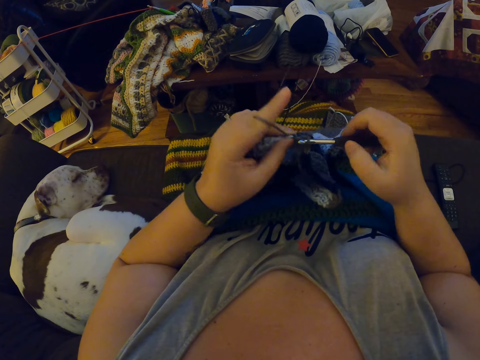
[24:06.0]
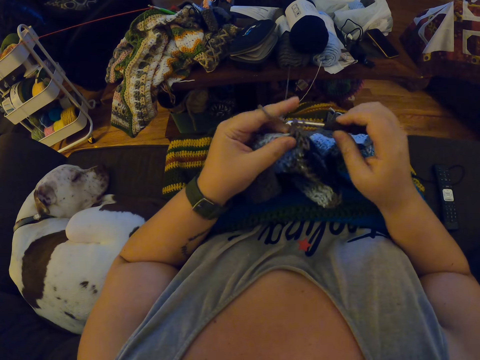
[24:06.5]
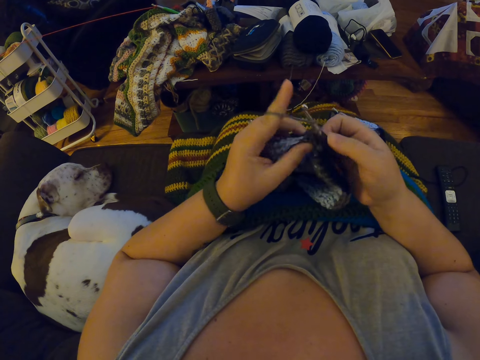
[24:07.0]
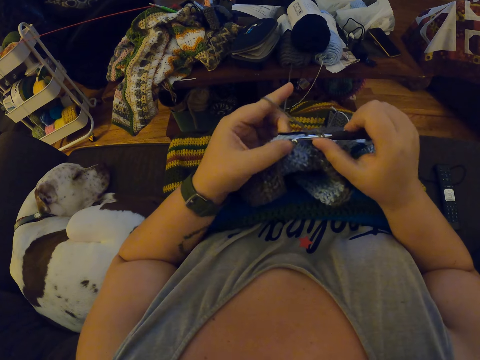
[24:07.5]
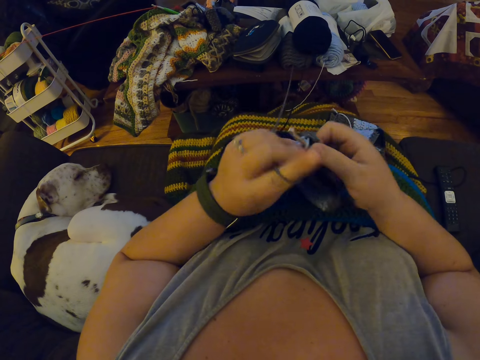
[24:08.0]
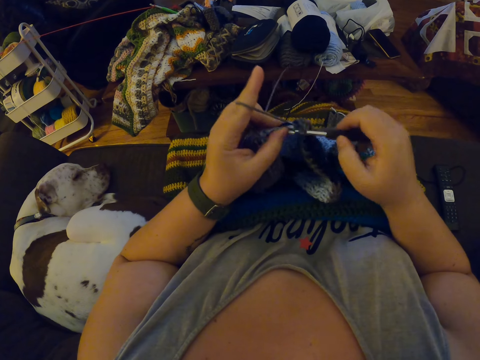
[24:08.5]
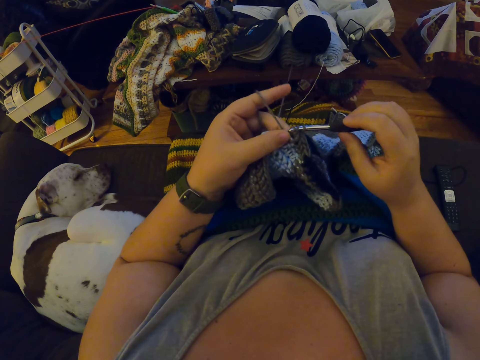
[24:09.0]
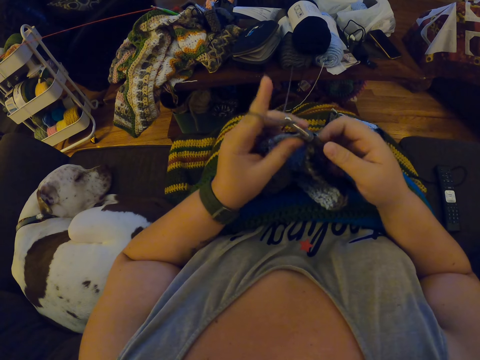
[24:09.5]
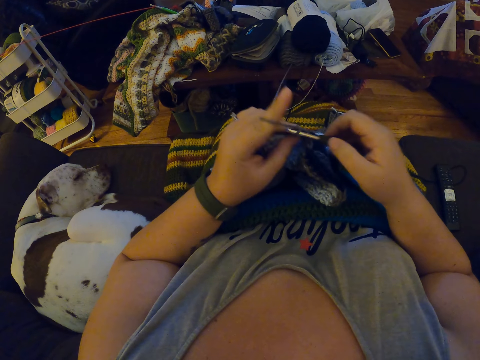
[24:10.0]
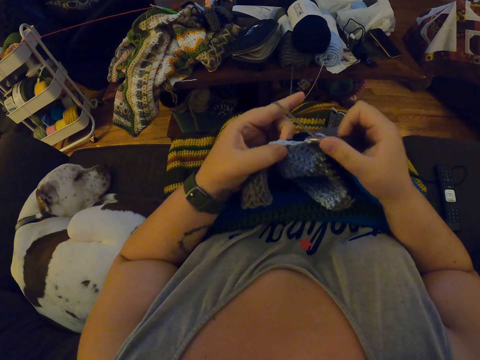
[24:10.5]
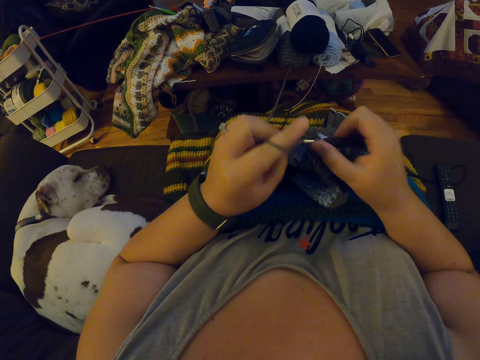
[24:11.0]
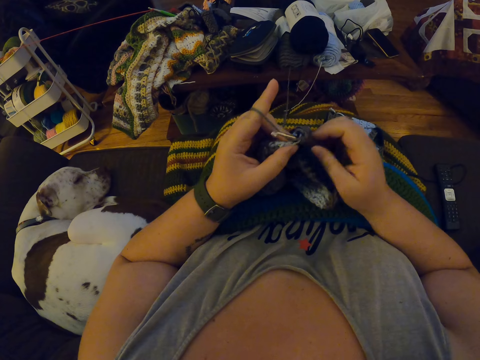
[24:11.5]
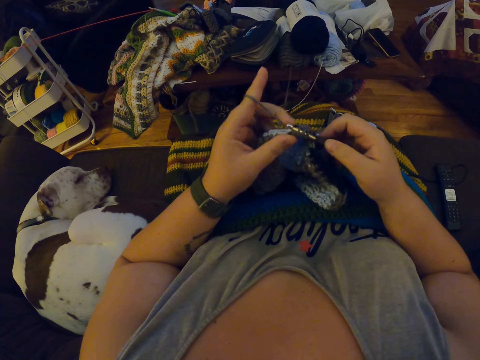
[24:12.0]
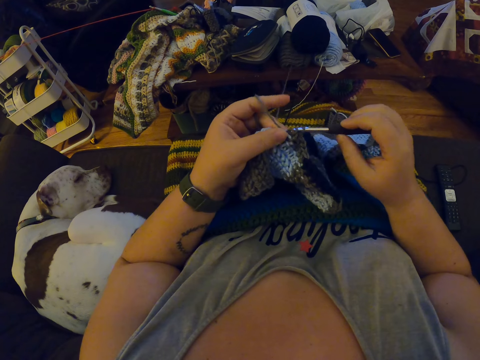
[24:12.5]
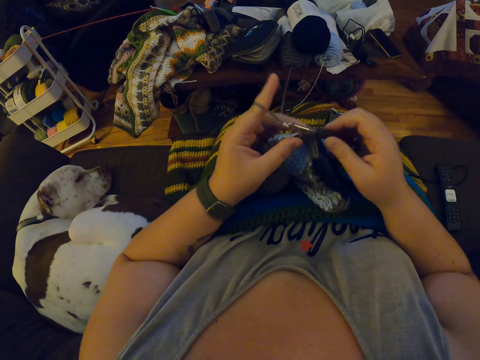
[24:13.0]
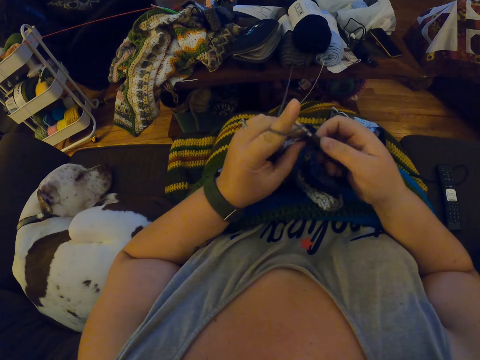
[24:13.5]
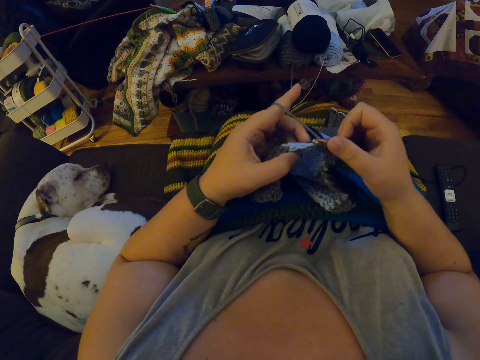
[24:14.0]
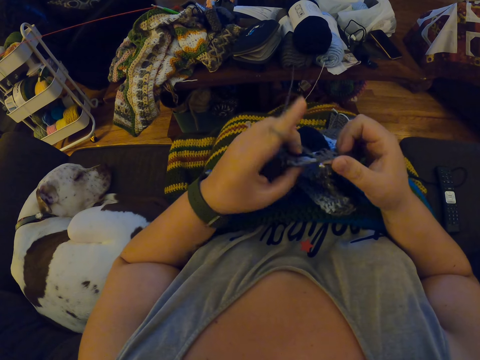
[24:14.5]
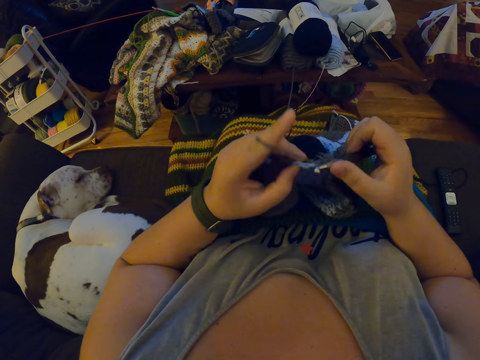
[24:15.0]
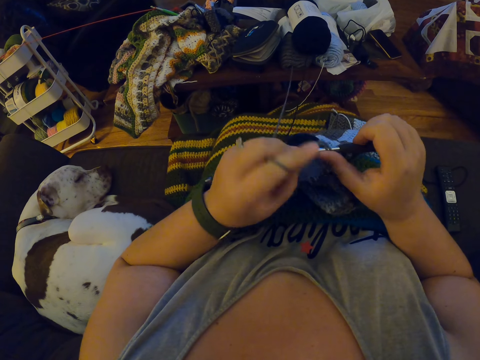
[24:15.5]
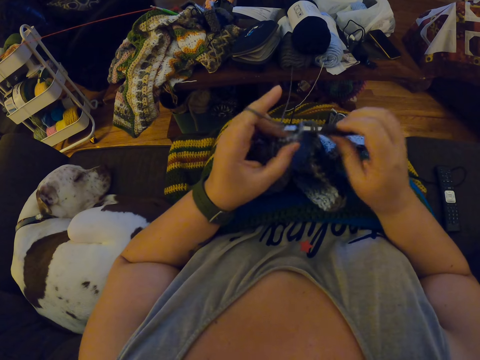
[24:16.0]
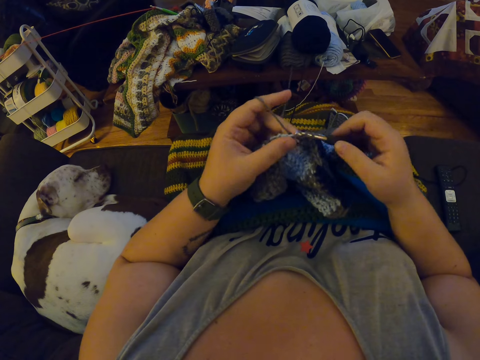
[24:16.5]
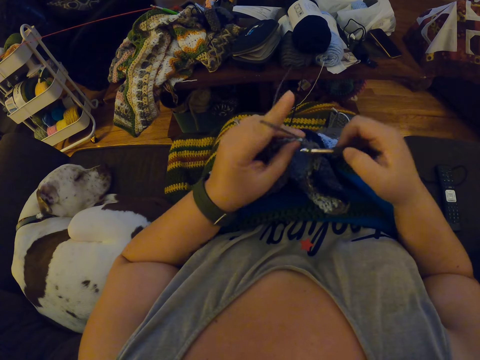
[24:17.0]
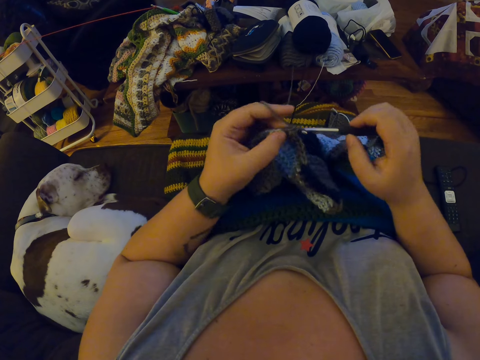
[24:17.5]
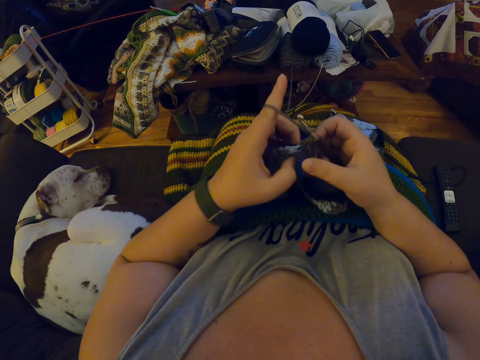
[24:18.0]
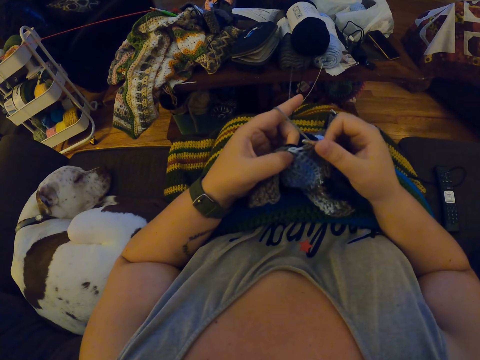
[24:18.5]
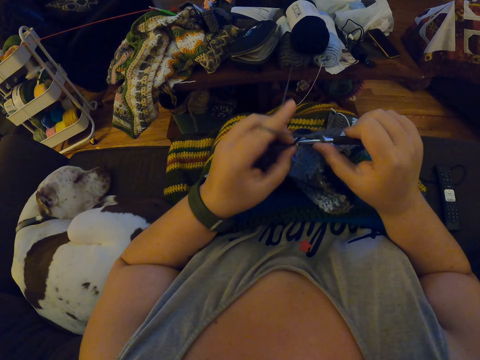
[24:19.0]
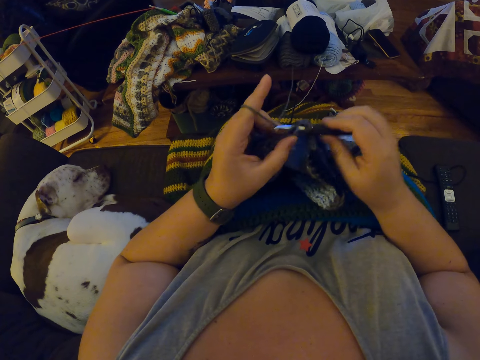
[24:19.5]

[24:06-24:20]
The camera wearer pulls a fabric. They knit the fabric.

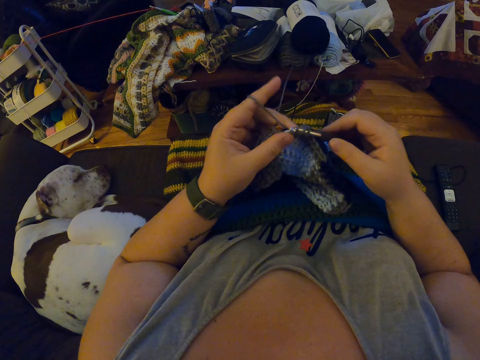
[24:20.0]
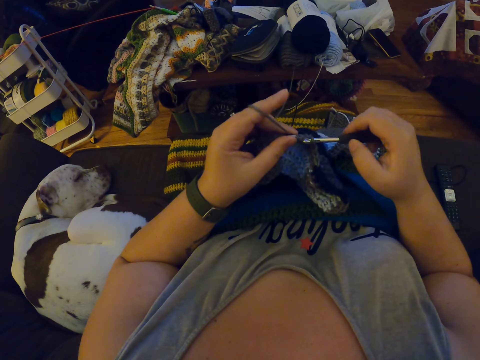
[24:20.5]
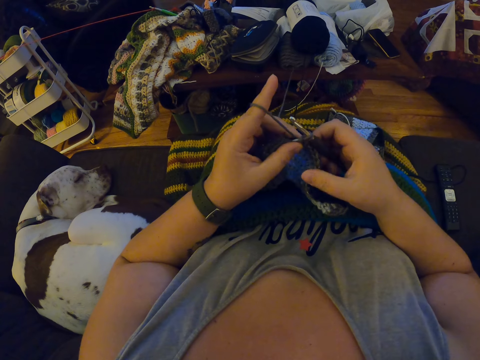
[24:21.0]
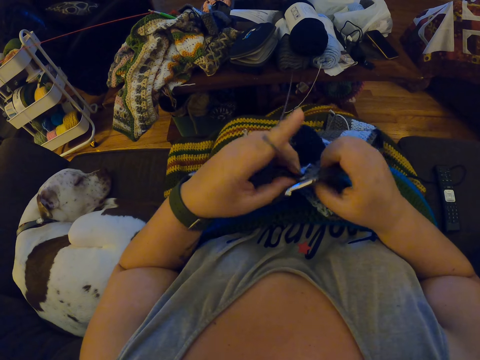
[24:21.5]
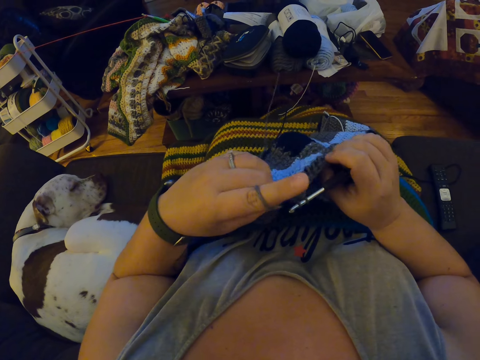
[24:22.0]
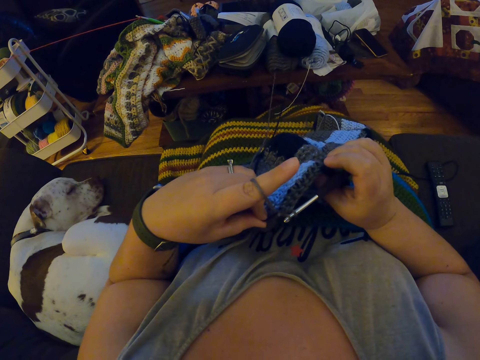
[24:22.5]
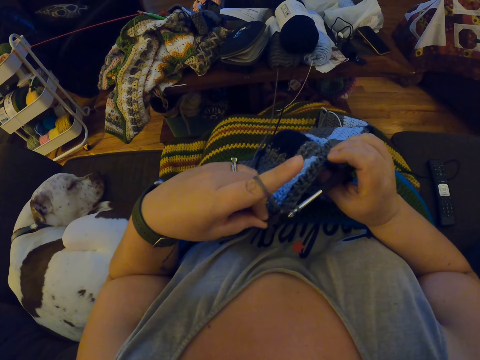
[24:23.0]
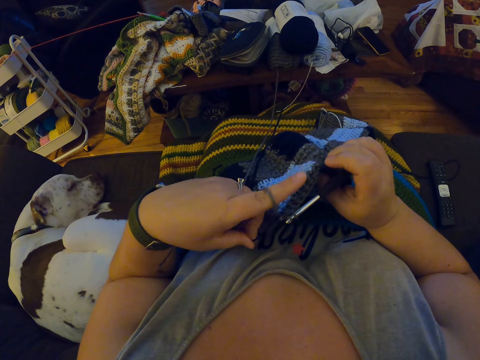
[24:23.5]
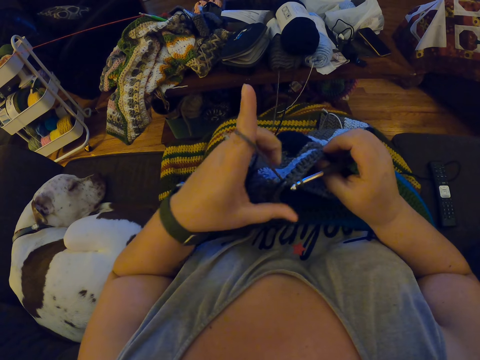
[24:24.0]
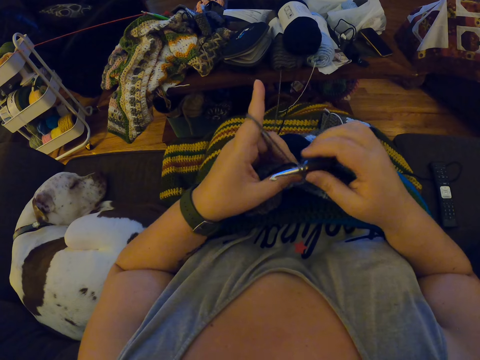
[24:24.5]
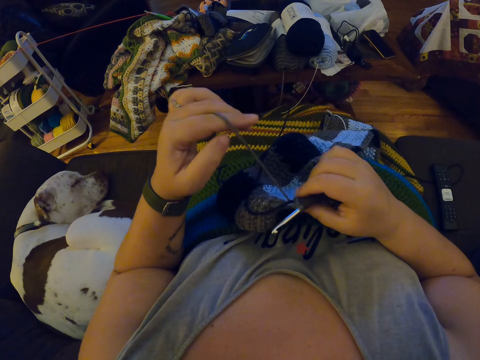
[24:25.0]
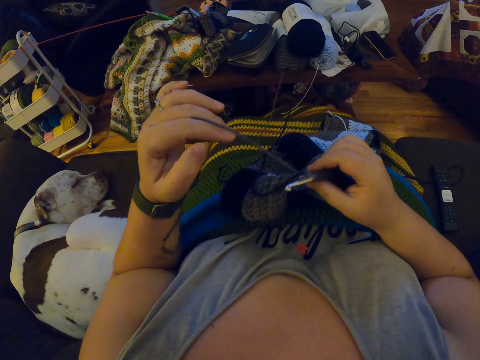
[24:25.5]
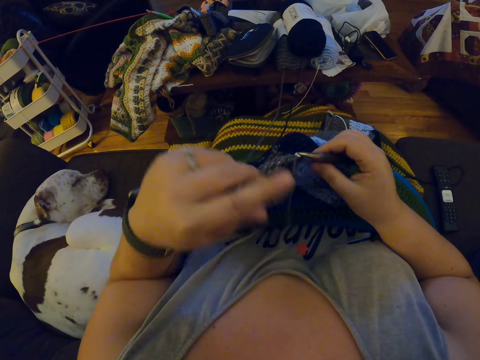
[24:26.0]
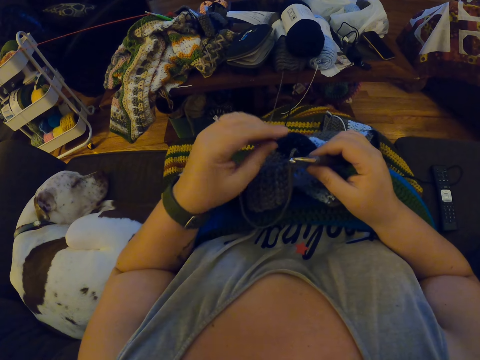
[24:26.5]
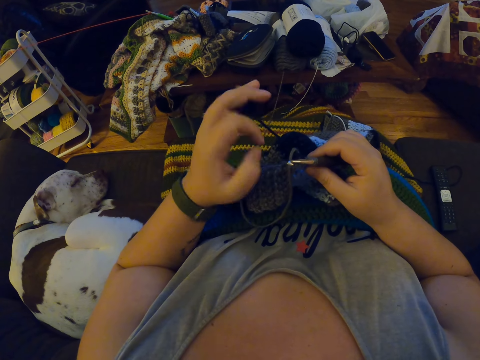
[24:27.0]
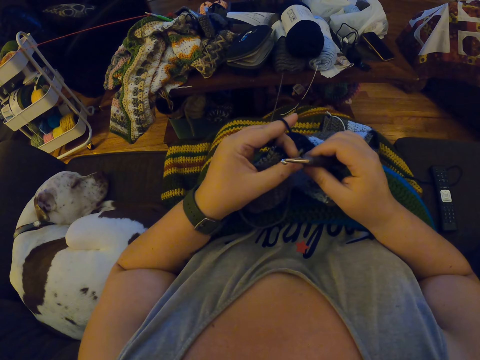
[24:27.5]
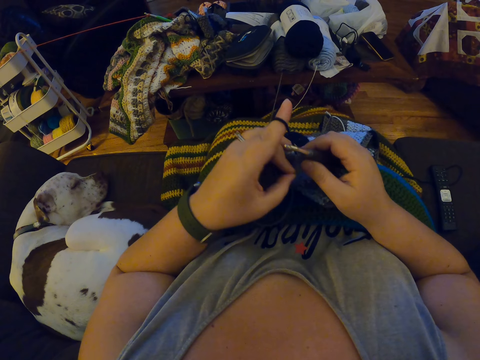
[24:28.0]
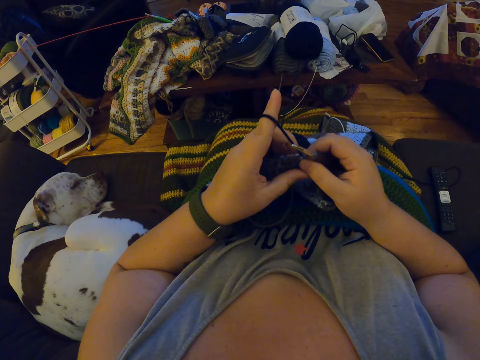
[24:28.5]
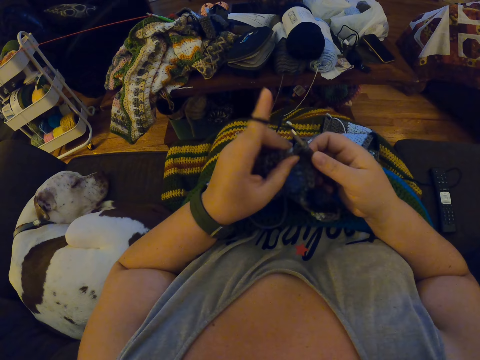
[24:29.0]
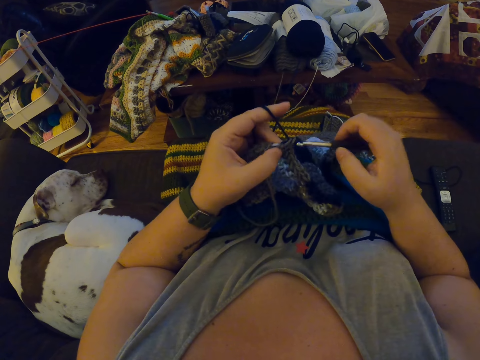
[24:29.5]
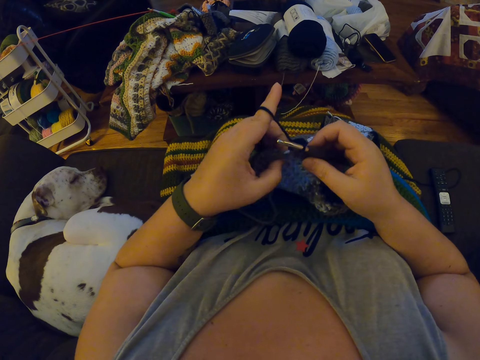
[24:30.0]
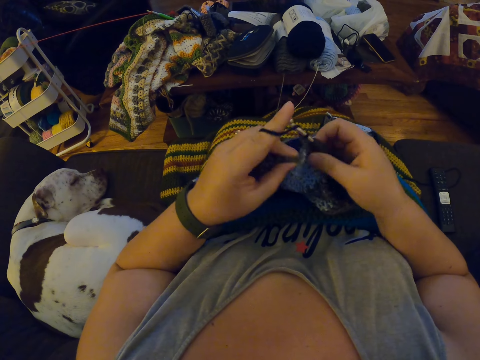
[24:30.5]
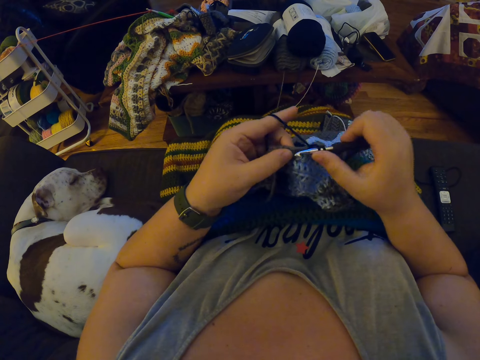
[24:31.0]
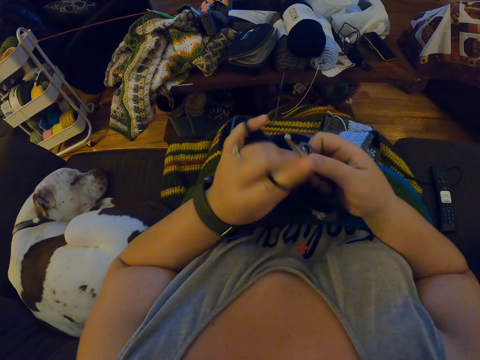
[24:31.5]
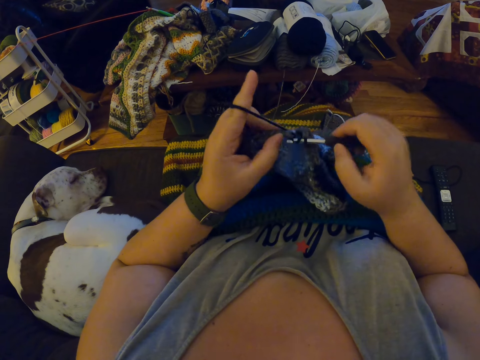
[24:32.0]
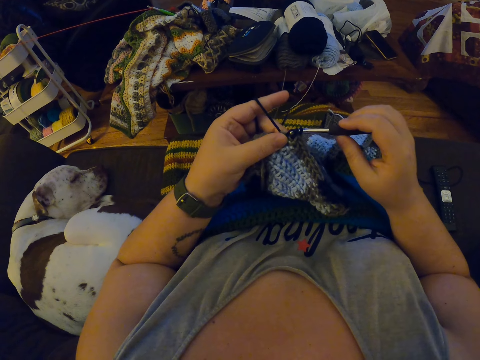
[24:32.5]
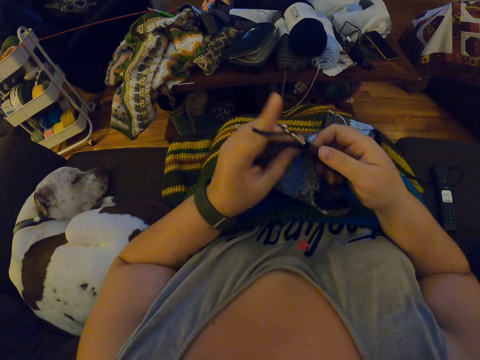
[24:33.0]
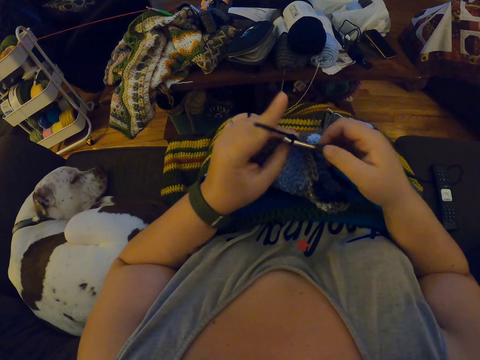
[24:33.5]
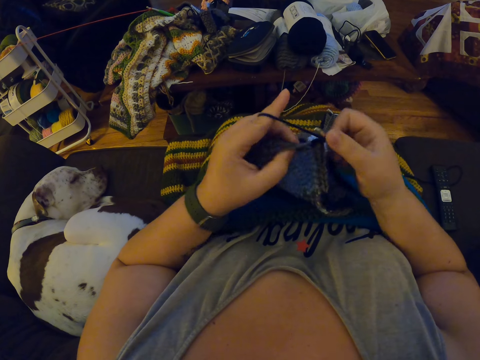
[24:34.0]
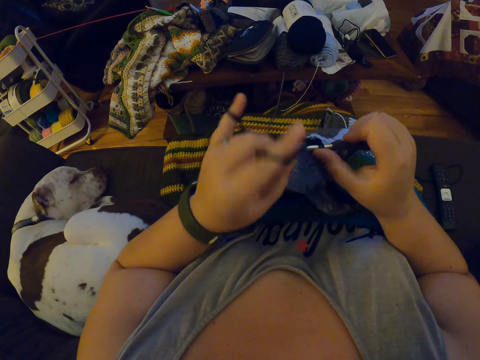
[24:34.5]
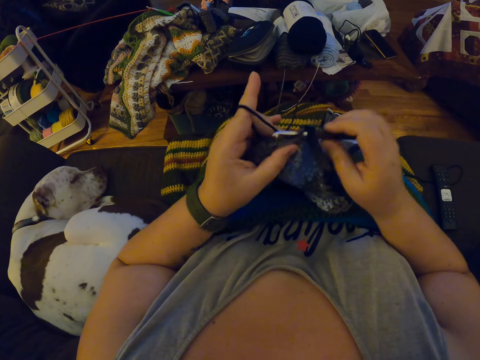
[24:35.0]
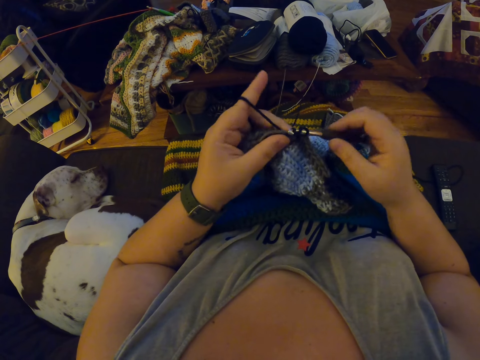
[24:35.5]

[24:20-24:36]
The camera wearer checks a fabric. She pulls the yarn or wool from the crochet fabric with her left hand. She adjusts the yarn. She wraps the yarn around her left finger. She pulls the wool. She crochets with the yarn.
